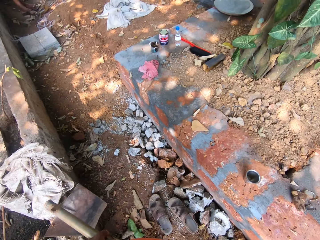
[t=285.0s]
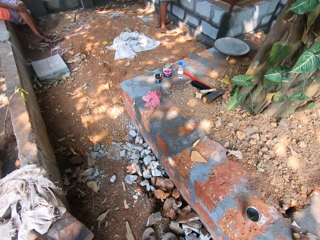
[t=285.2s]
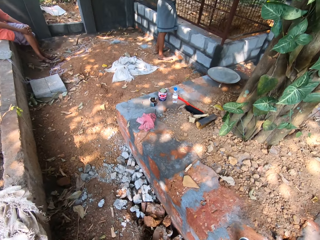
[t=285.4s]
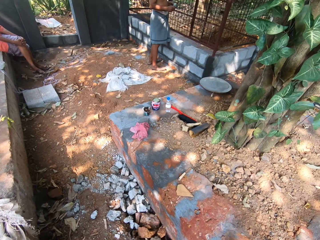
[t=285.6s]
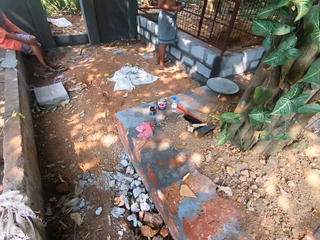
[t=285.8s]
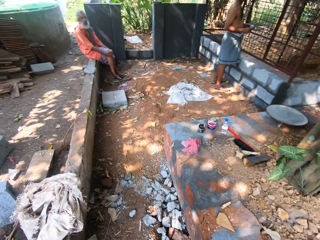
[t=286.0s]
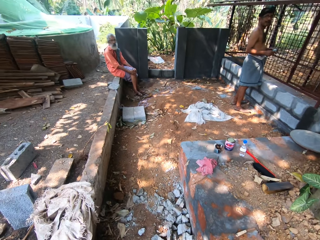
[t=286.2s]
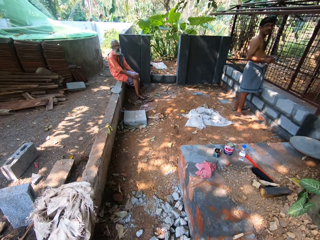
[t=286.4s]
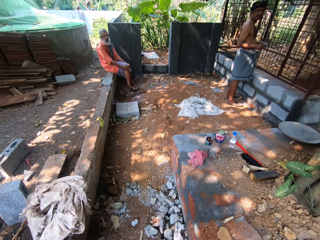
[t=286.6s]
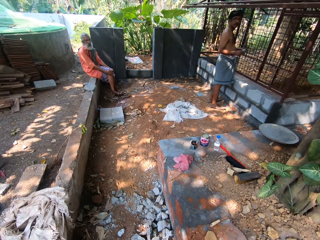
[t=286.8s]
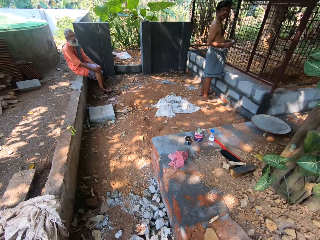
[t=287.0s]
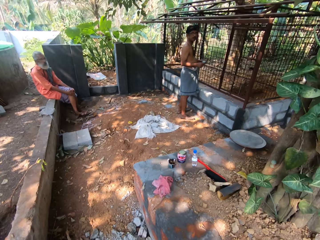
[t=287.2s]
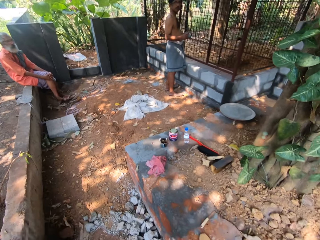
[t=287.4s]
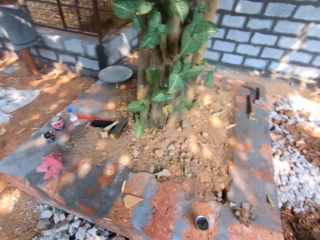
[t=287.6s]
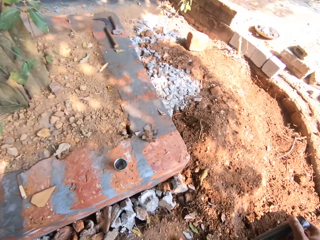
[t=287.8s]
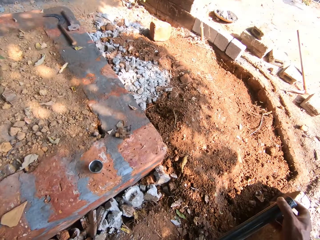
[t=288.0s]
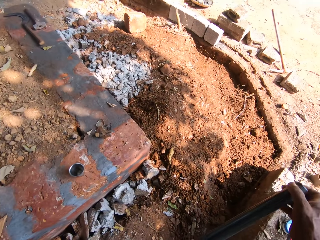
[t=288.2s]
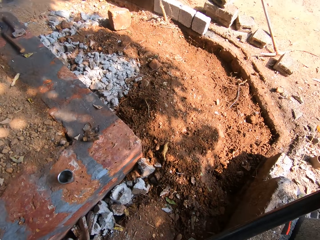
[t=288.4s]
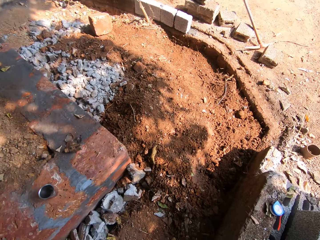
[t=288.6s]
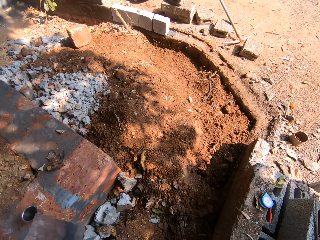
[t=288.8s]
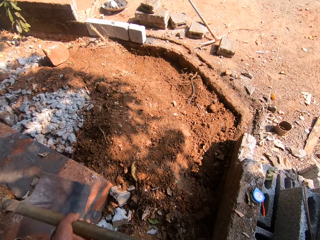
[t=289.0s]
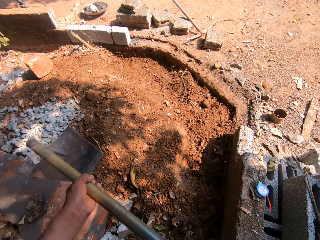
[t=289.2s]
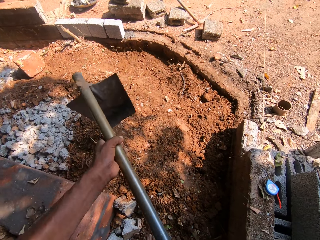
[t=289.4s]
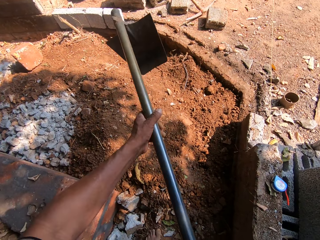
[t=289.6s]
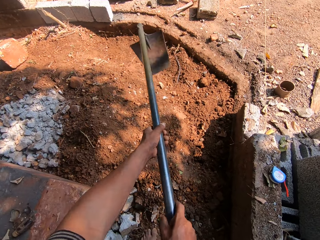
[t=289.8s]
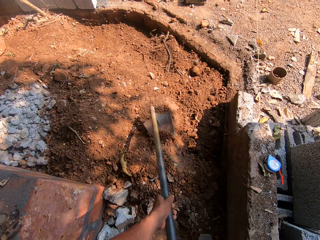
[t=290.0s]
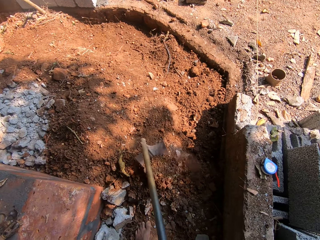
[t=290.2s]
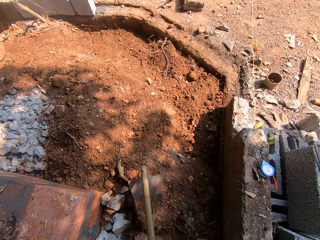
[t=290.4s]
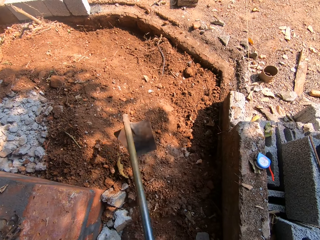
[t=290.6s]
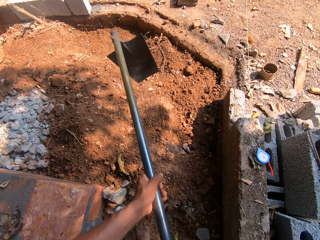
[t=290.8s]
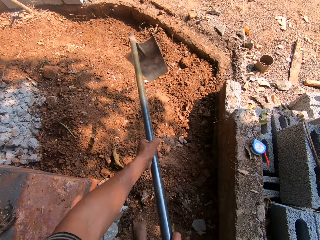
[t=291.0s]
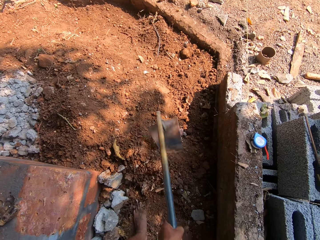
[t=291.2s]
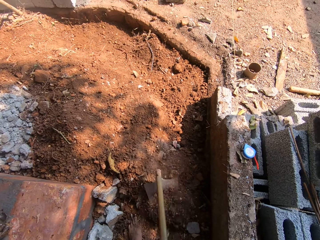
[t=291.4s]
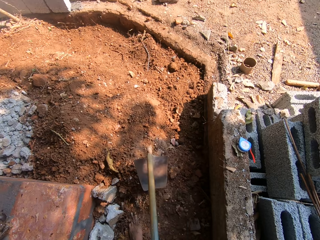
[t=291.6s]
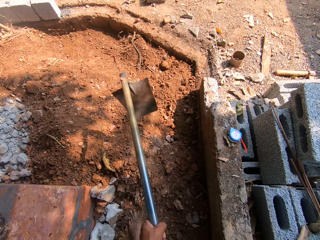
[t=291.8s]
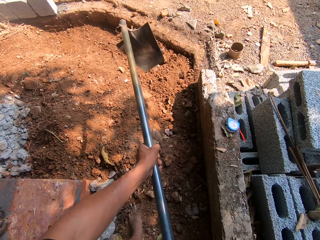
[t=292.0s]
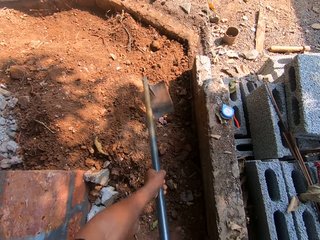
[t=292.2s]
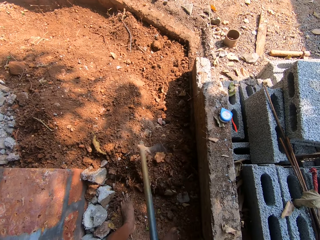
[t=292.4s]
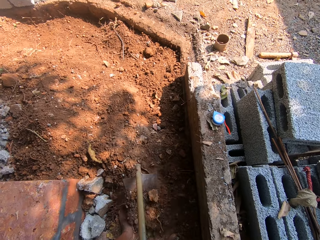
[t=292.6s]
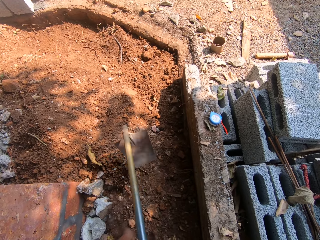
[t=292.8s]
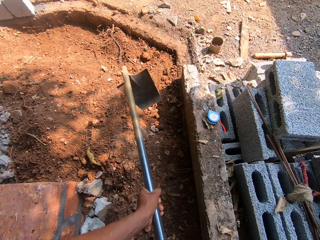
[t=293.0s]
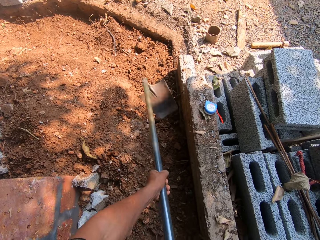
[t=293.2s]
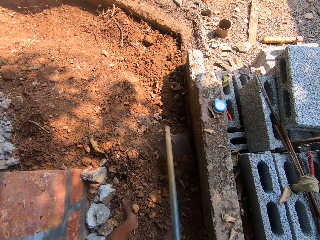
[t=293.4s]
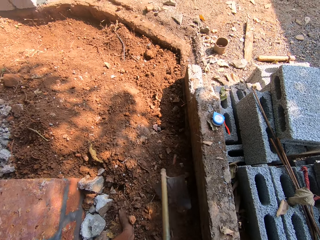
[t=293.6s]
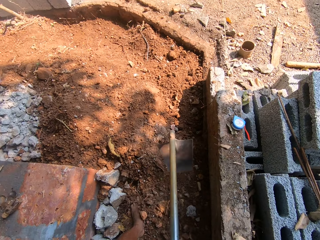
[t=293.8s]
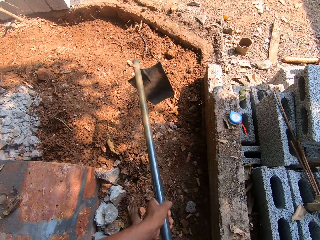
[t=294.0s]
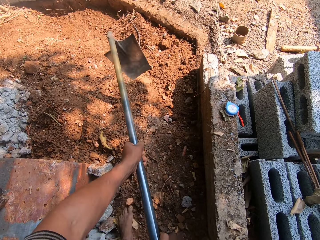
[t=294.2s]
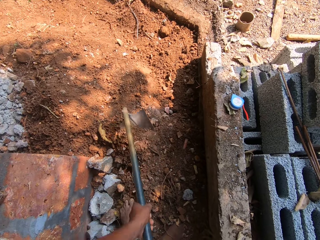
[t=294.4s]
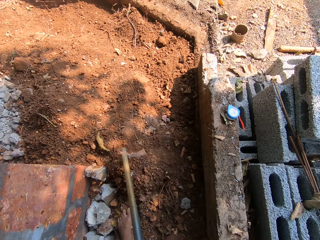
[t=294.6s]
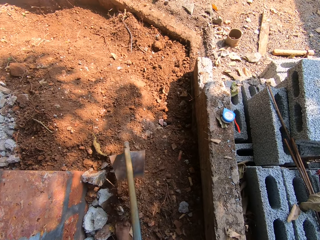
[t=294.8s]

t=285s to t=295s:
The camera wearer holds the hoe with both hands. They move sand with the hoe in both hands. They dig with the hoe.

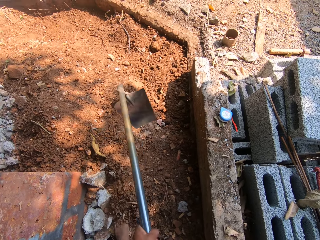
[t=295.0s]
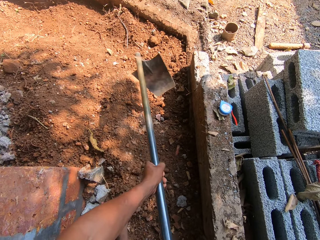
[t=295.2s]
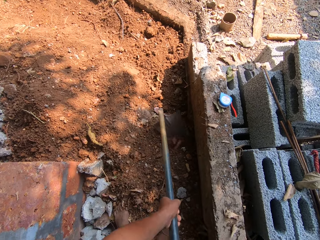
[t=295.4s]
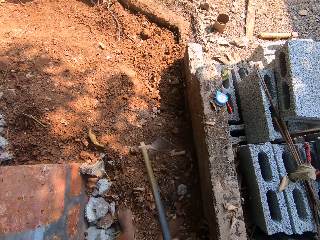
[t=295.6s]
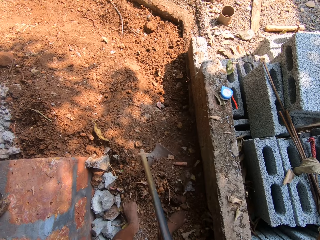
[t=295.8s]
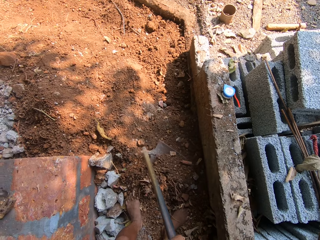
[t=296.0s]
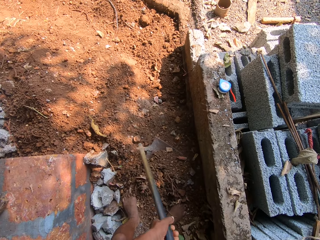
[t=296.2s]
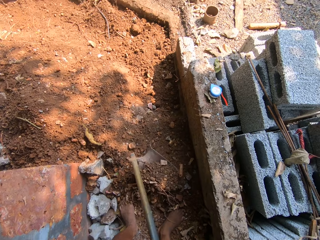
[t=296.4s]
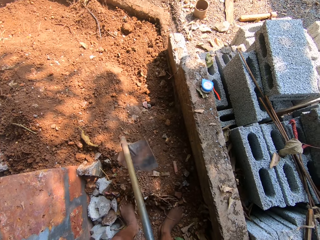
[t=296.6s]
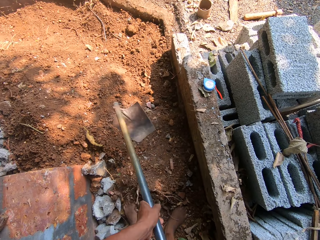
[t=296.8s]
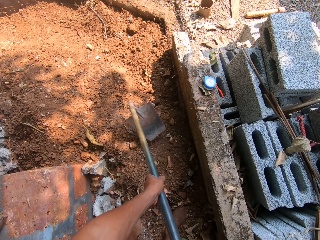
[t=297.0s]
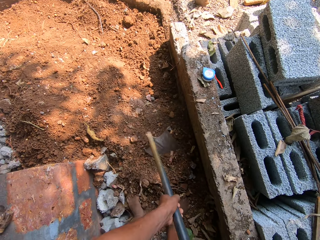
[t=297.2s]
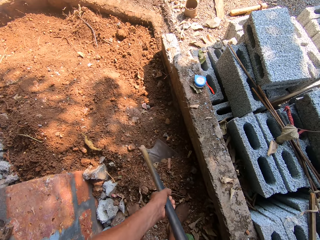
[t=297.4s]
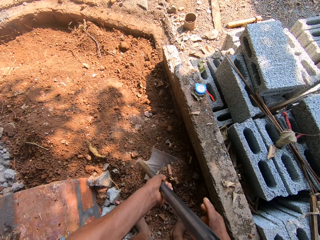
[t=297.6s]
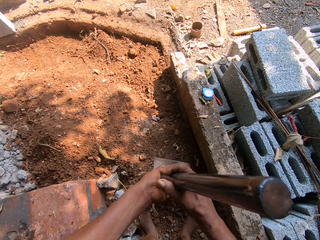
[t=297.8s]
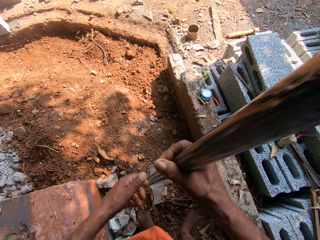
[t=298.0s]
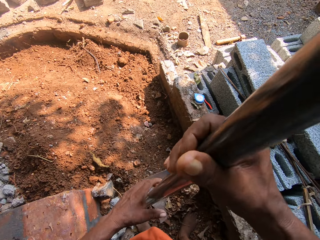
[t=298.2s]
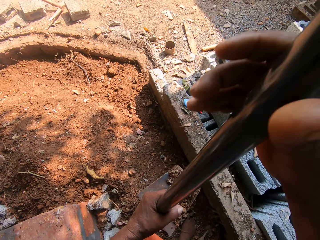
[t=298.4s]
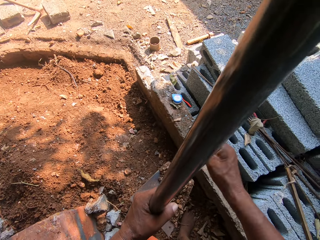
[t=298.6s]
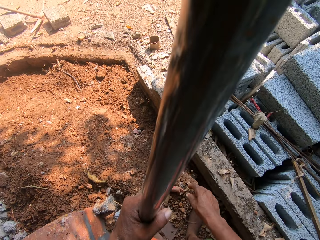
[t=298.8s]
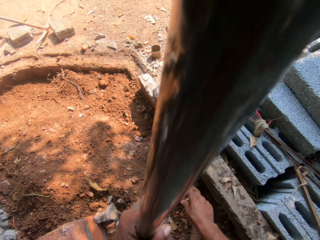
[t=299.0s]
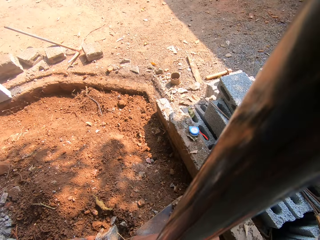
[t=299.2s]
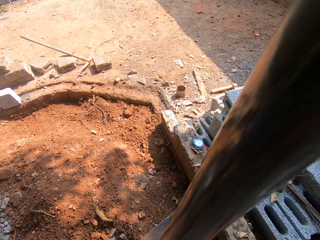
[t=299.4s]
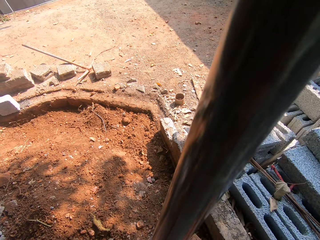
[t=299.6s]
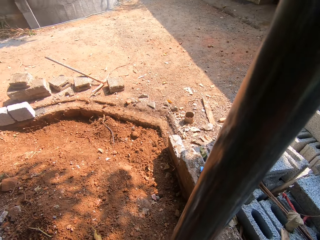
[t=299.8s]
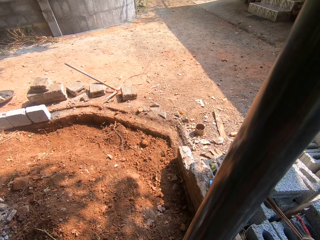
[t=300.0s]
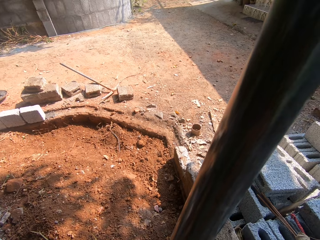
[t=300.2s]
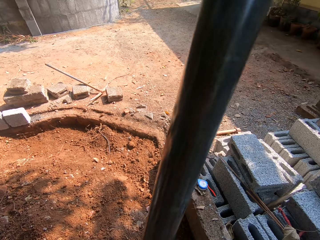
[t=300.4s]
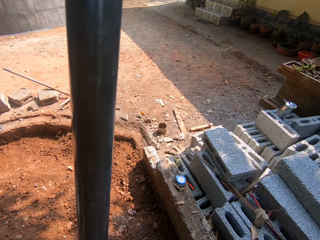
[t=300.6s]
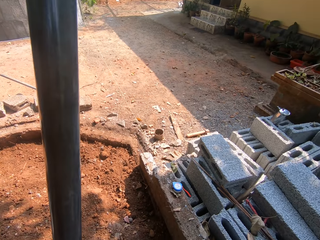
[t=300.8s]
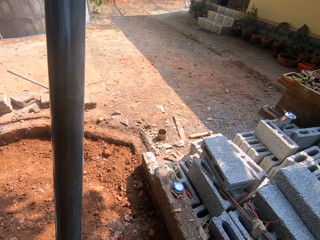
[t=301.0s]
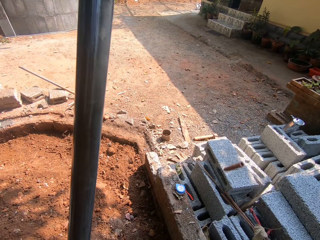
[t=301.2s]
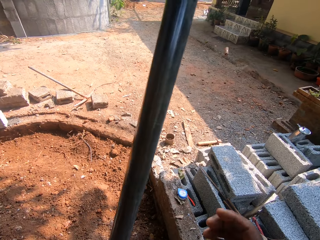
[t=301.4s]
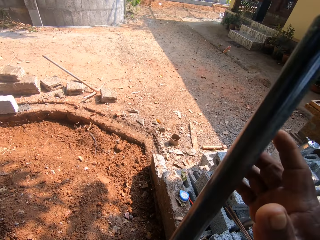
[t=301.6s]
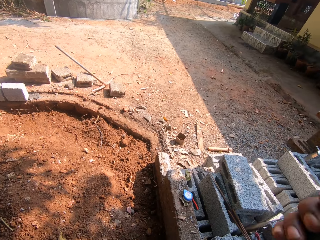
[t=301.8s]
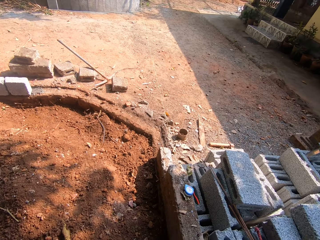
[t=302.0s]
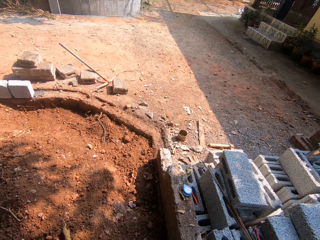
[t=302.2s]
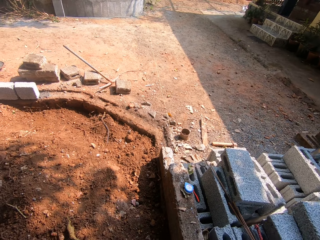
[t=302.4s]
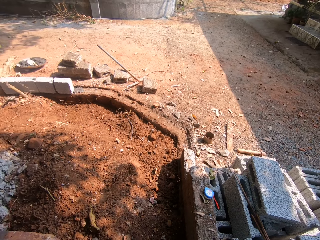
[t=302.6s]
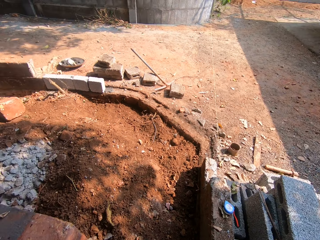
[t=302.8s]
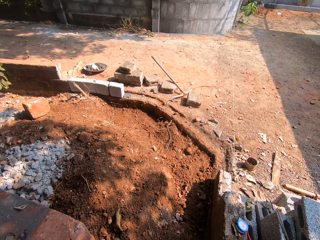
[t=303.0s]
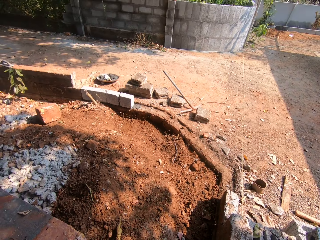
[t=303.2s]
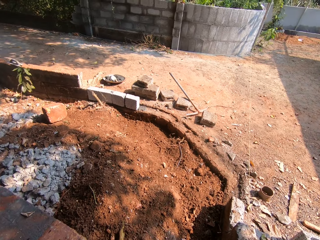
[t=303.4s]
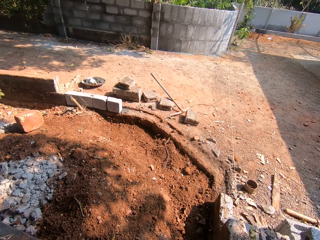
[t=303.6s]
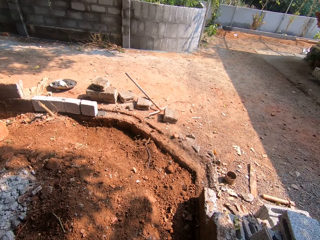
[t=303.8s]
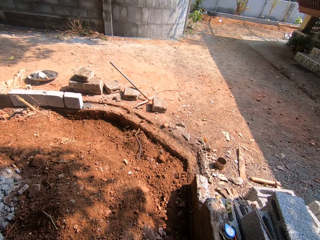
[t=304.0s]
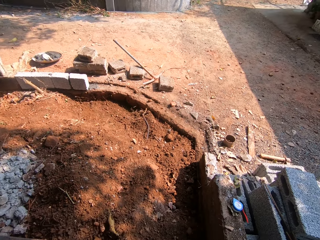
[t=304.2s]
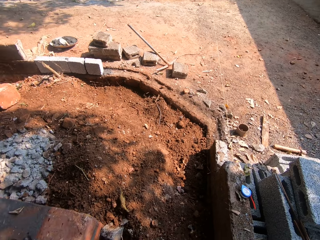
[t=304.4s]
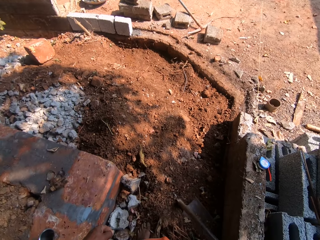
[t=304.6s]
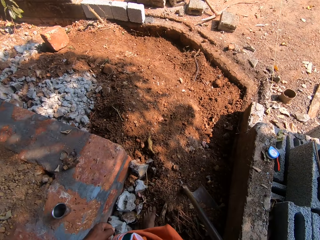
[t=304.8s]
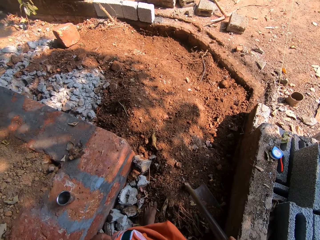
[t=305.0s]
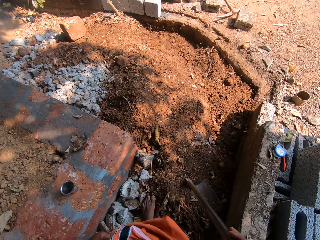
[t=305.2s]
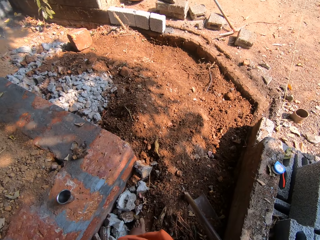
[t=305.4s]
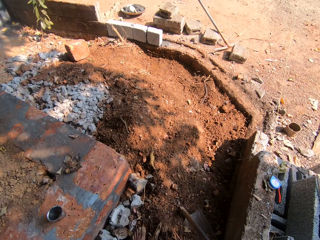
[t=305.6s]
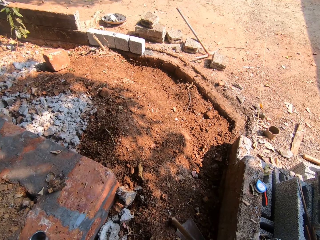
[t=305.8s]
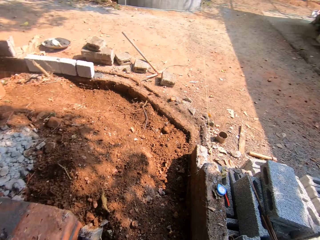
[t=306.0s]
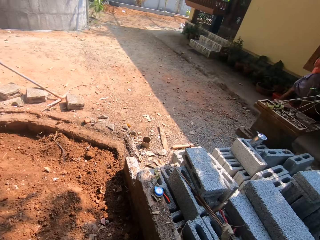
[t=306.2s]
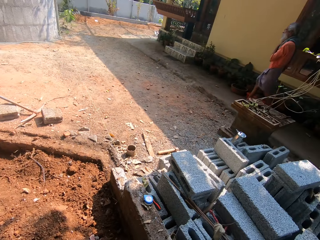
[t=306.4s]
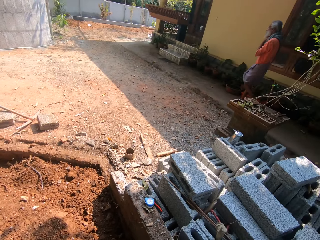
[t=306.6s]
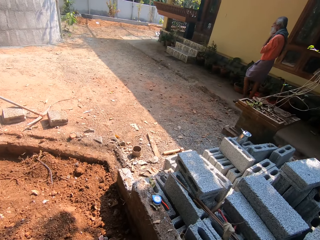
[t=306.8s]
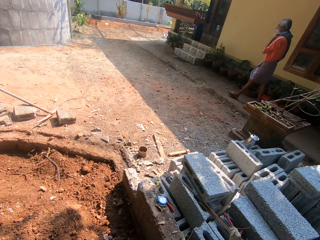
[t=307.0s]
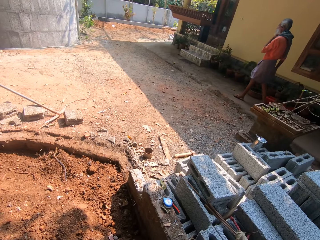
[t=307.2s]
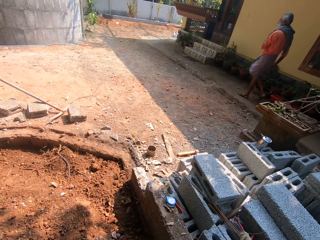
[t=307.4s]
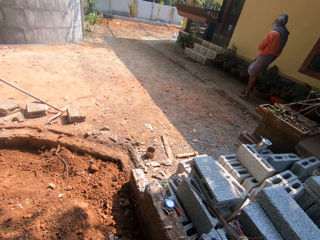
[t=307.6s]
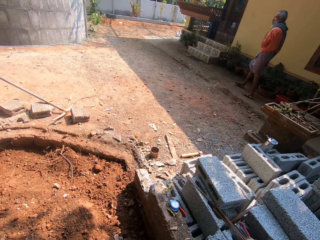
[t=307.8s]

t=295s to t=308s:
The camera wearer lifts the hoe with his left hand. He passes the hoe to his right hand. He reaches for a stick in the sand on the hoe with his right hand. He throws the stick on the floor with his right hand.
